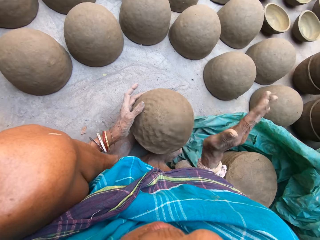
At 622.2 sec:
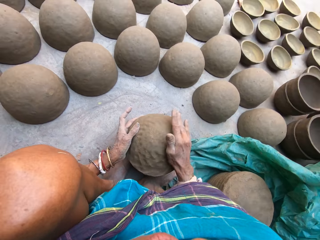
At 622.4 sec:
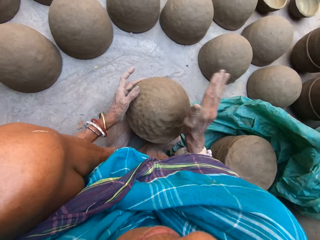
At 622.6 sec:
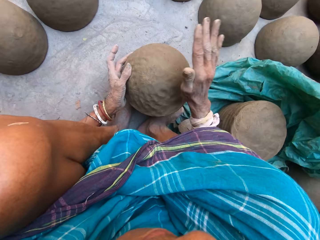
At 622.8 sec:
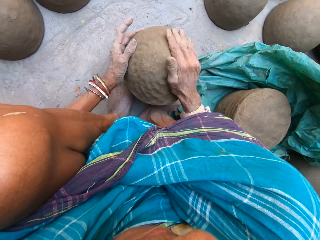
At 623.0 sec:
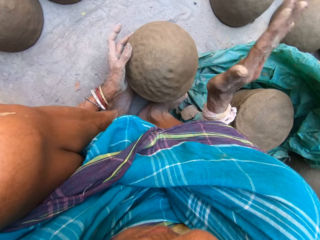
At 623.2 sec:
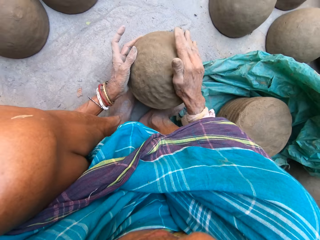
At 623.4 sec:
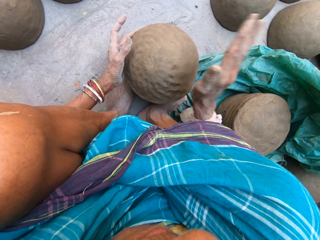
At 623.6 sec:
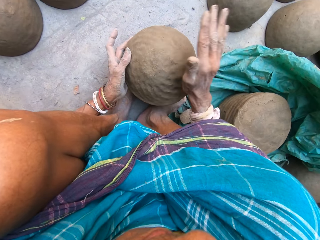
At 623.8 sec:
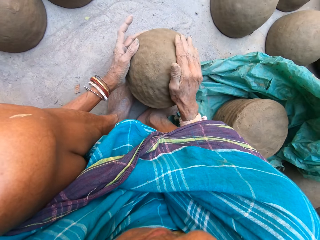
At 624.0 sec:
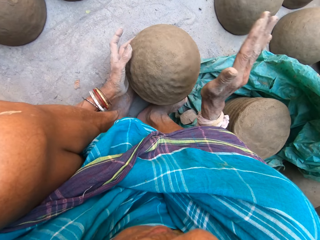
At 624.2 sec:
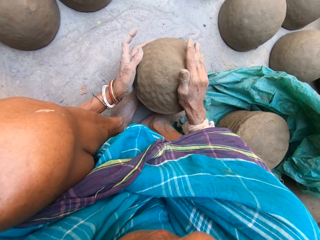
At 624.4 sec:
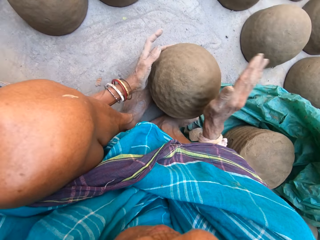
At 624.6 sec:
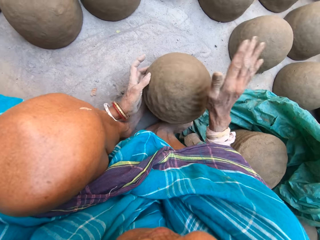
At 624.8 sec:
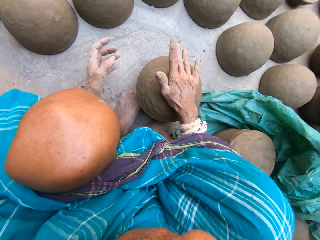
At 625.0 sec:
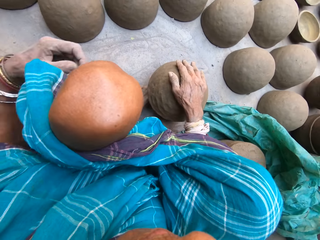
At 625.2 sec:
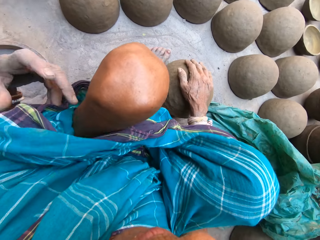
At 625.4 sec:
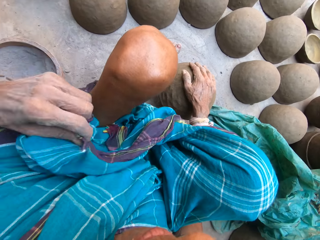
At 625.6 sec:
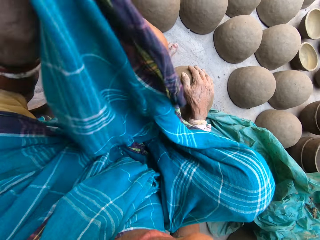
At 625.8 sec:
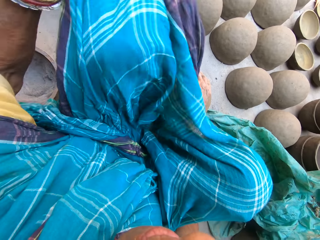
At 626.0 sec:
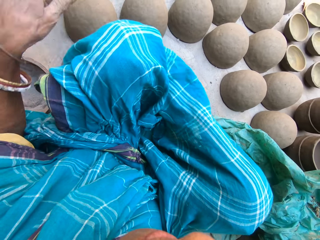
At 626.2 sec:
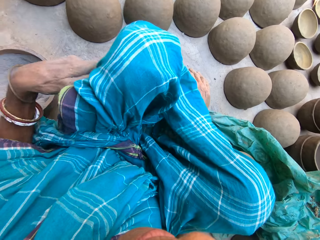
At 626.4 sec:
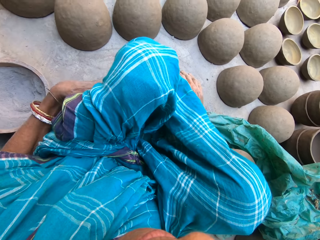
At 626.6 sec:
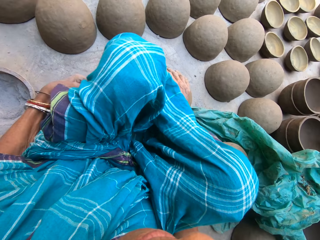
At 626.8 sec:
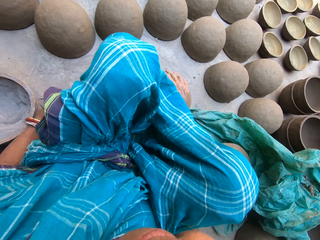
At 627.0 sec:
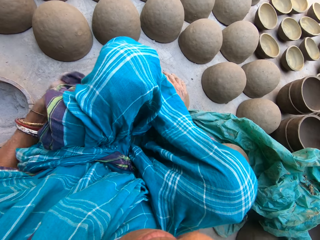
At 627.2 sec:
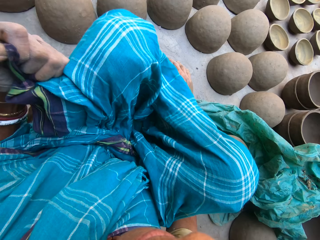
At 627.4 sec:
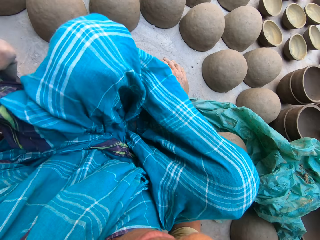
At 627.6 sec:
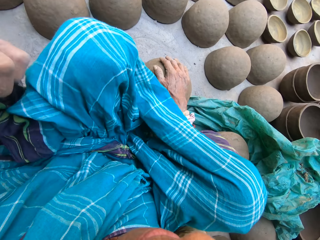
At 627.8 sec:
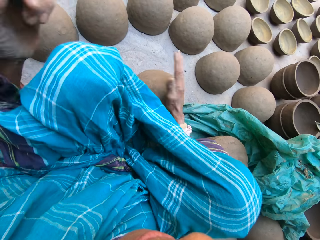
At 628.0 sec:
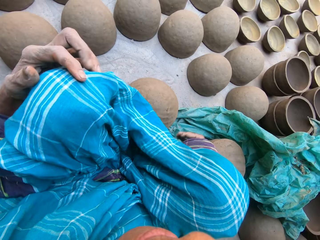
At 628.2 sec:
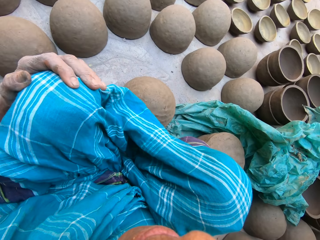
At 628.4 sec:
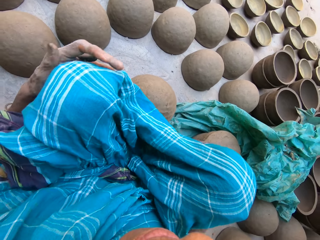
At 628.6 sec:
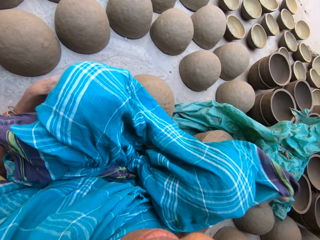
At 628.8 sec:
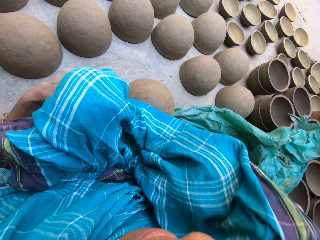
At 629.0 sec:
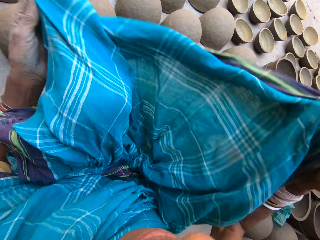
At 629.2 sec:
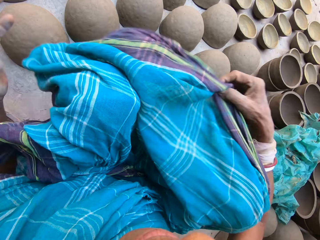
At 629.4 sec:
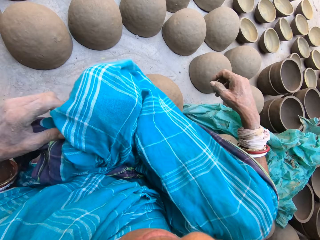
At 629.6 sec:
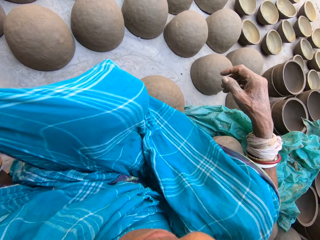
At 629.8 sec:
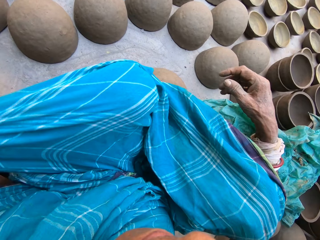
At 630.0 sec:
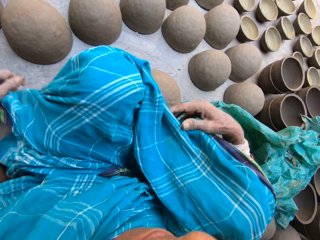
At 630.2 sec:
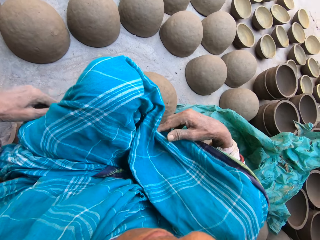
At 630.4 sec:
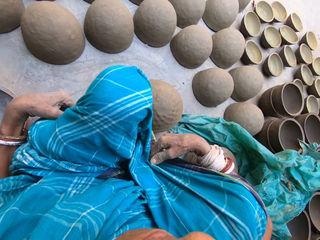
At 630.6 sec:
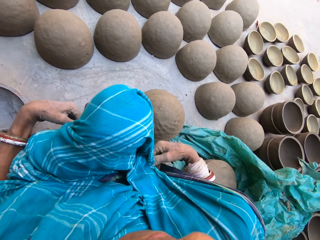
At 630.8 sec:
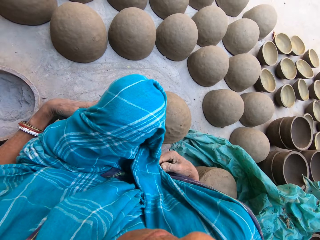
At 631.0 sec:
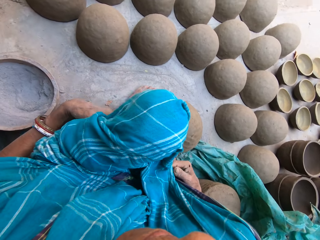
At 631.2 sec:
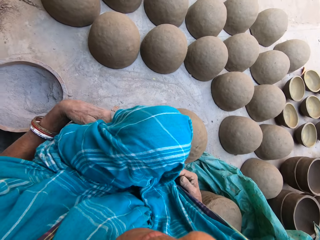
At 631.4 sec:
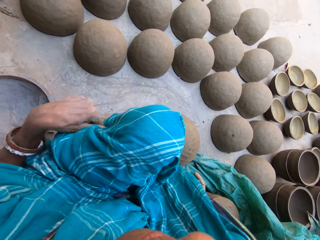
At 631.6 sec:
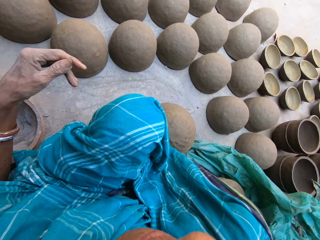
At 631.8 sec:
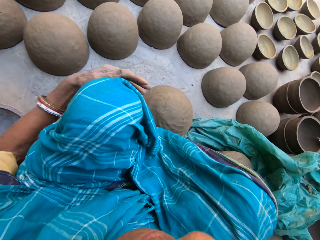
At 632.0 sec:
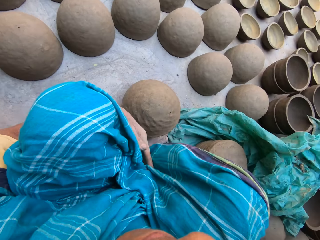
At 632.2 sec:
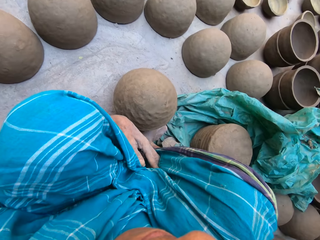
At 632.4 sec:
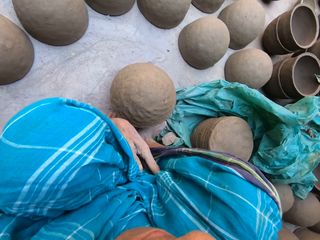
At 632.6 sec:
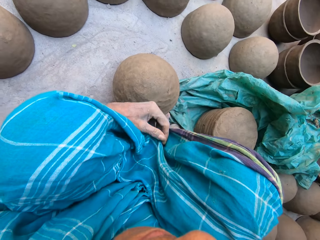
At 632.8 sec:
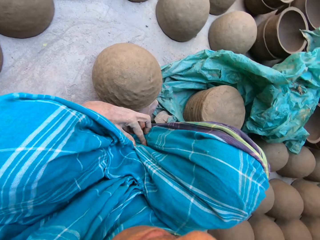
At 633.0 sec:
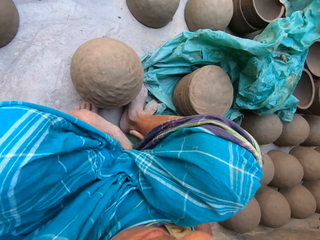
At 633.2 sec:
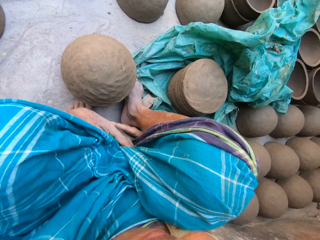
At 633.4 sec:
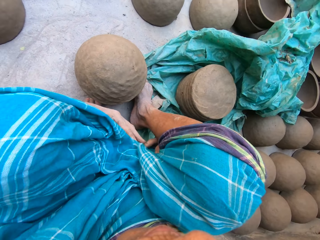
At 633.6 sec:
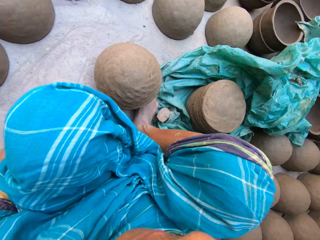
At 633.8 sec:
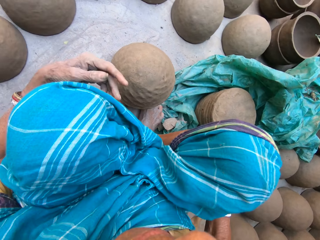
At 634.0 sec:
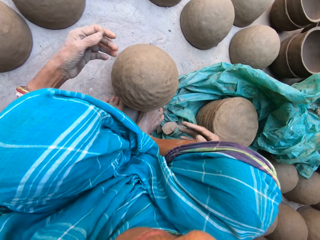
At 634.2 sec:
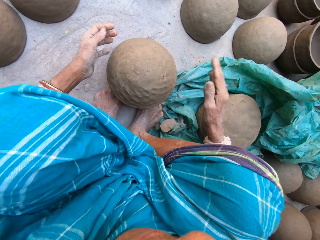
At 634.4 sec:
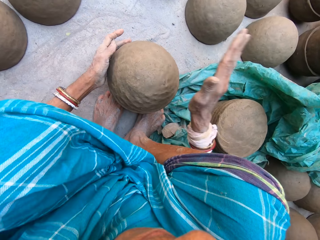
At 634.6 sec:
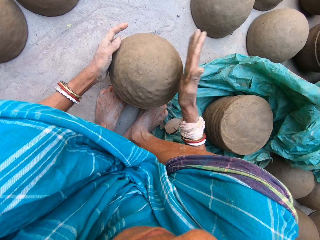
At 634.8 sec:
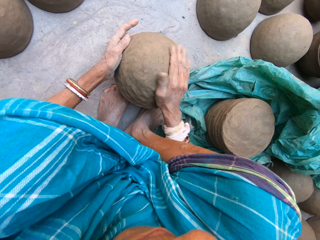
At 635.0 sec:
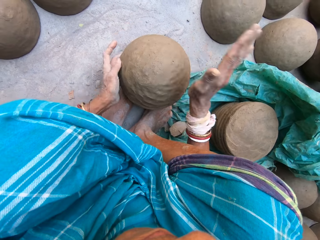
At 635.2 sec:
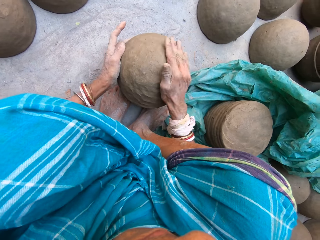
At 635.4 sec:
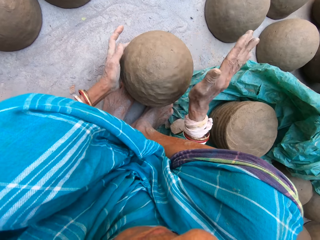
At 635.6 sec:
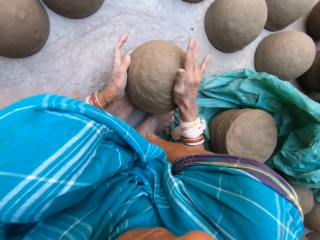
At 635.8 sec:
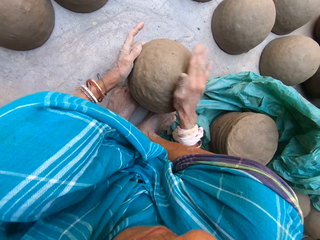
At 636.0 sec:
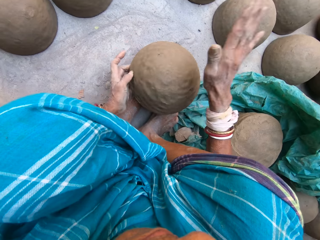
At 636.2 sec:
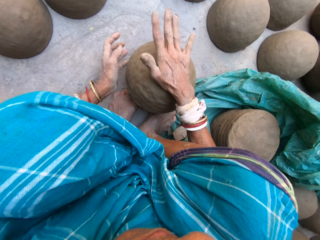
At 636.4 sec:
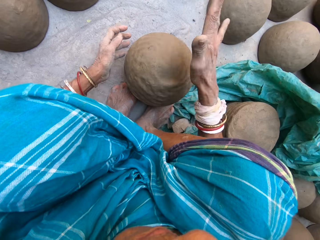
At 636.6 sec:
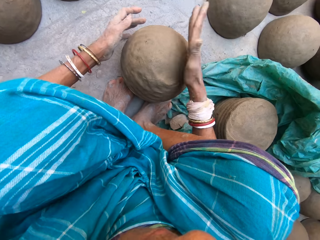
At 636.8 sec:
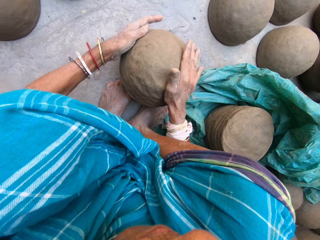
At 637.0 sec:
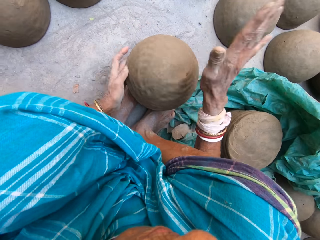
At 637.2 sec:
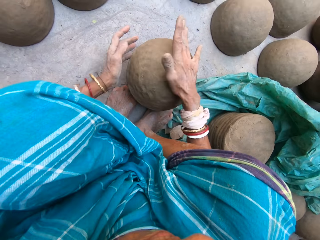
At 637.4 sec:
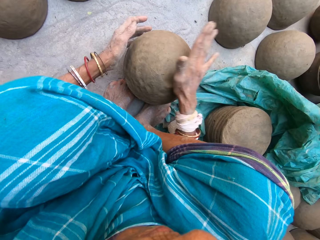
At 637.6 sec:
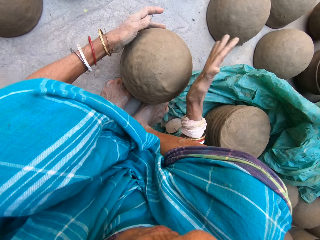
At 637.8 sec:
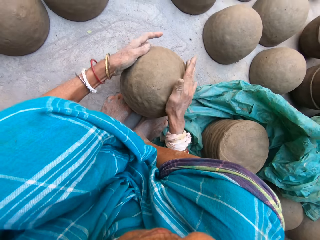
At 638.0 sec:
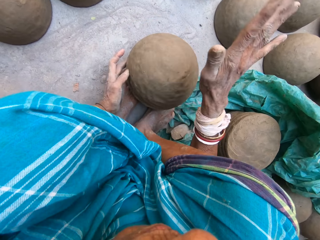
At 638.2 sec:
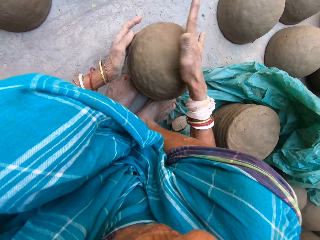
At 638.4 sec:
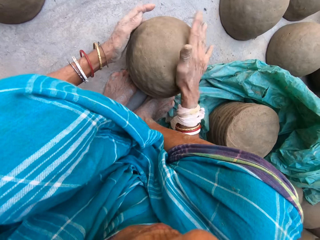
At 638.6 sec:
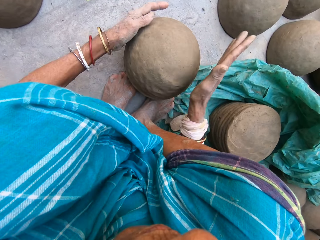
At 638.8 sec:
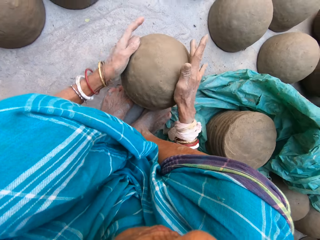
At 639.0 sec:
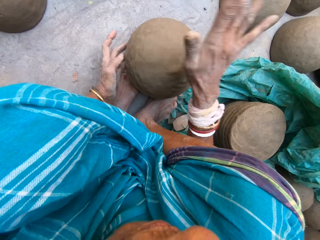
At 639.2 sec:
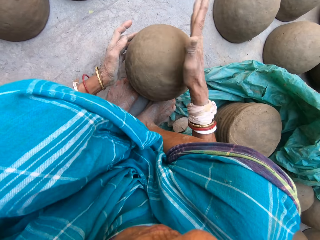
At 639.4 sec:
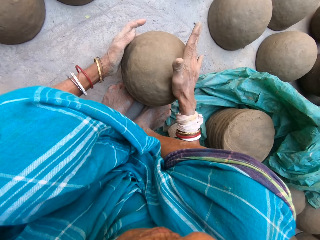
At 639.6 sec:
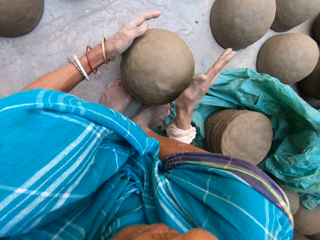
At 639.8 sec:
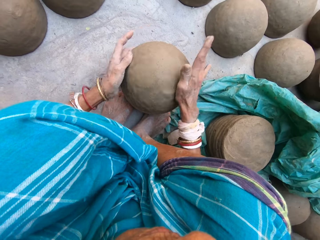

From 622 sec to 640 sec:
The camera wearer adjusts the shawl. They talk. They adjust the shawl. They shape the clay mold on the wooden block.

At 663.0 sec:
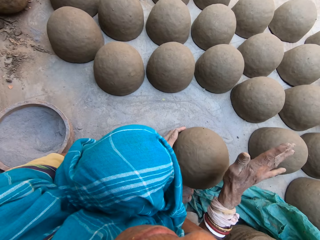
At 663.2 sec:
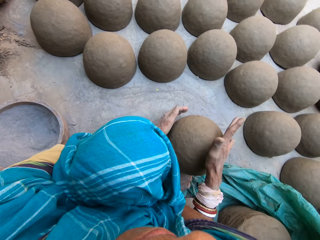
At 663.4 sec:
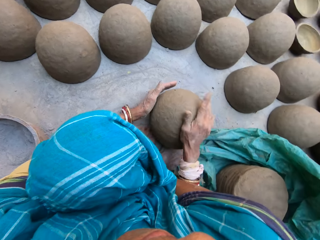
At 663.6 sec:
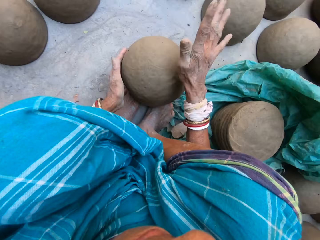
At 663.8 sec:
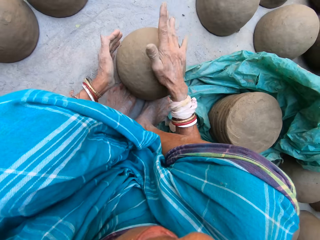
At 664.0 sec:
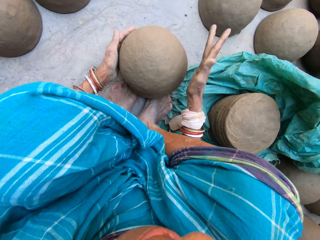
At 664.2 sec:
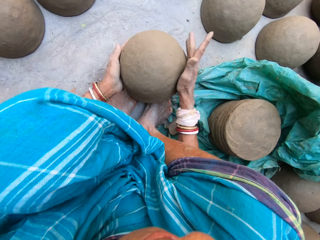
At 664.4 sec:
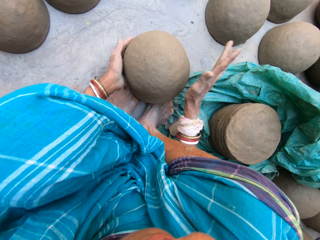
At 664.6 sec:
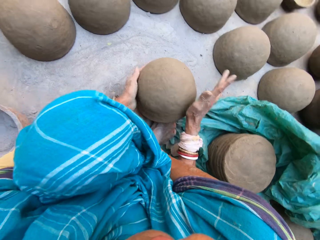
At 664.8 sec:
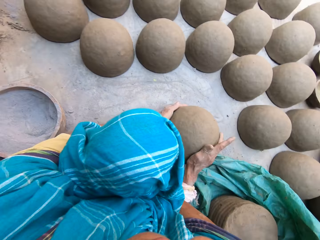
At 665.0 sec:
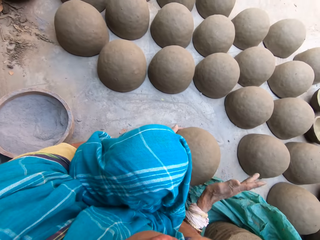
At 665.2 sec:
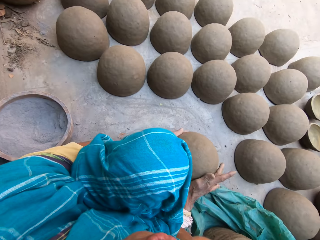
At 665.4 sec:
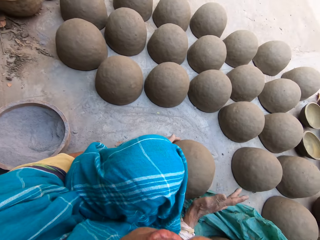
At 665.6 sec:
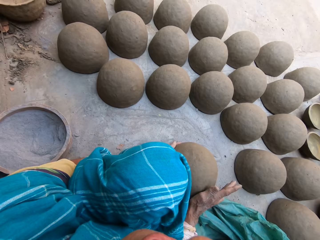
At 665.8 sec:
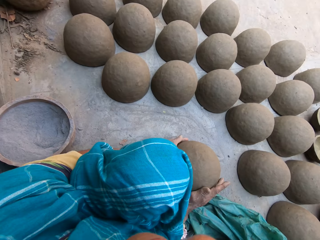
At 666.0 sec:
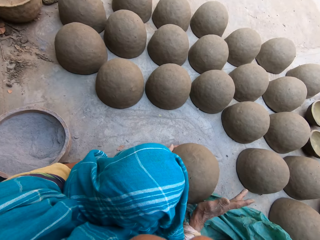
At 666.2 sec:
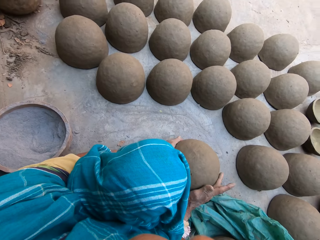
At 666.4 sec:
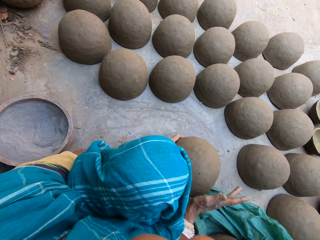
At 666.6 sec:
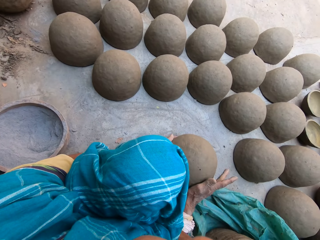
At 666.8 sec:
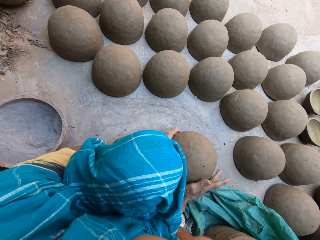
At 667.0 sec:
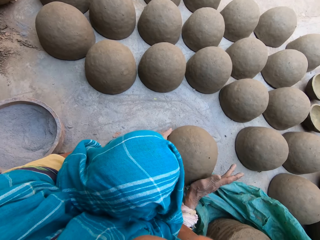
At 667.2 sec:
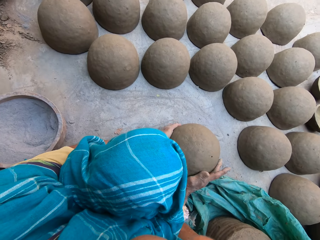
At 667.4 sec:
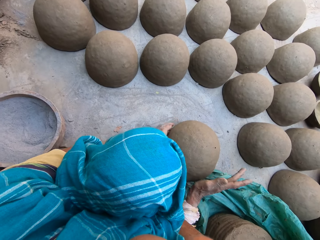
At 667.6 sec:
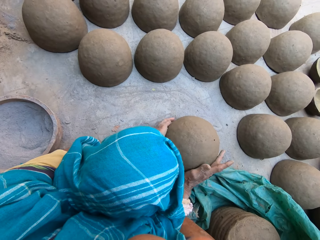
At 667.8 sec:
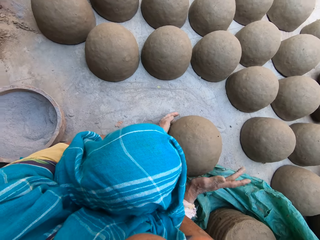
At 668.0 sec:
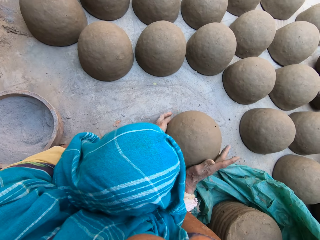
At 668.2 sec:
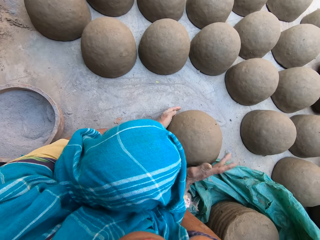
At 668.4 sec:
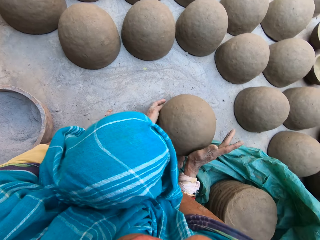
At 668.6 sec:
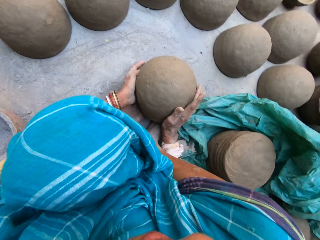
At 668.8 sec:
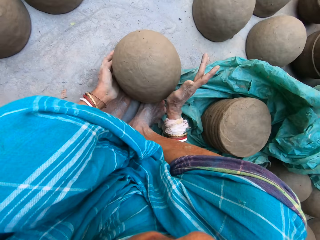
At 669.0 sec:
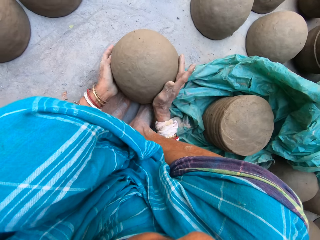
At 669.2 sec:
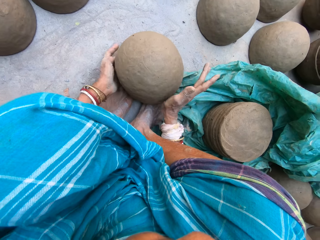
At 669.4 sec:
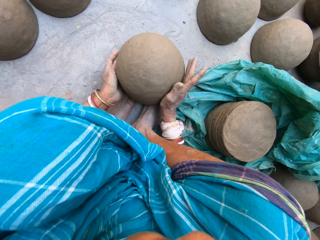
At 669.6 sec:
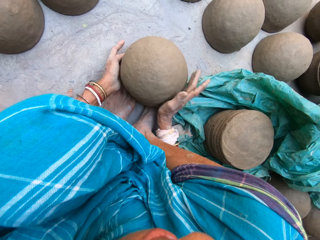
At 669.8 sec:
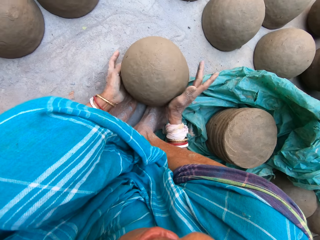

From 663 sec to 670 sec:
The camera wearer laughs. They talk. They mold the clay.
